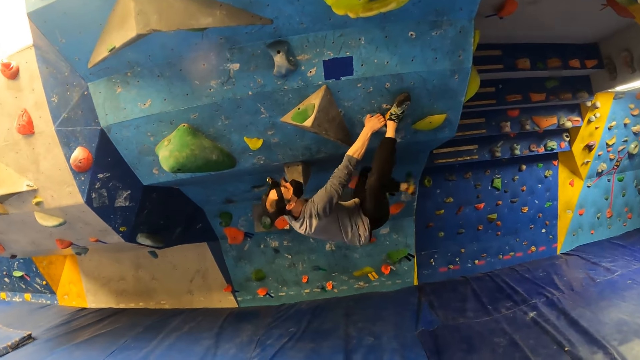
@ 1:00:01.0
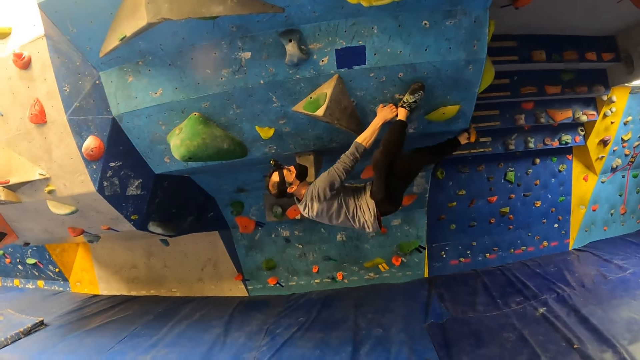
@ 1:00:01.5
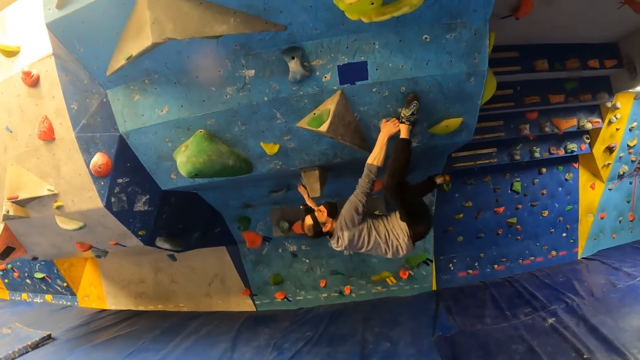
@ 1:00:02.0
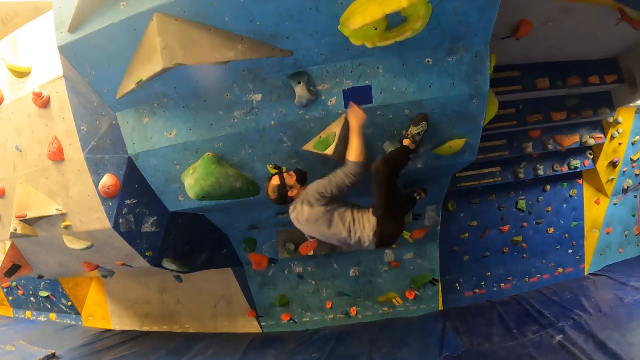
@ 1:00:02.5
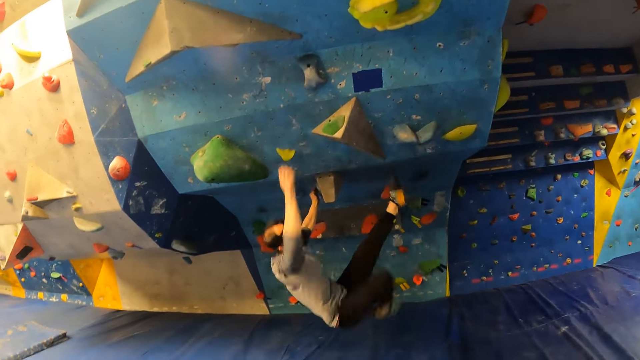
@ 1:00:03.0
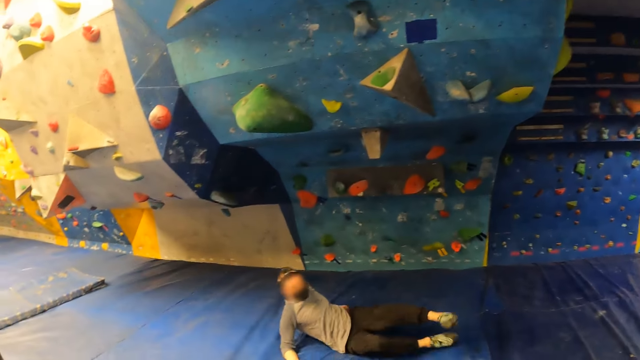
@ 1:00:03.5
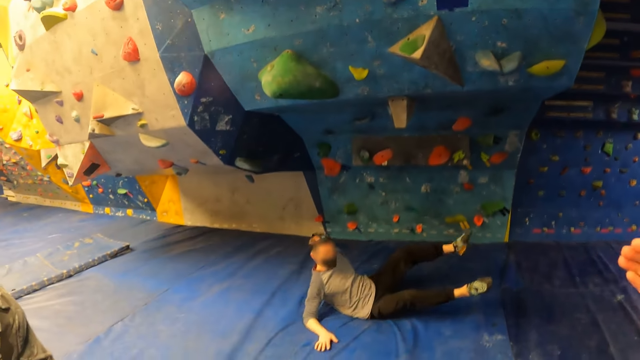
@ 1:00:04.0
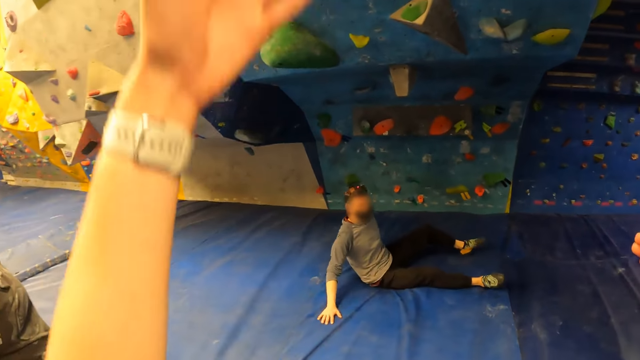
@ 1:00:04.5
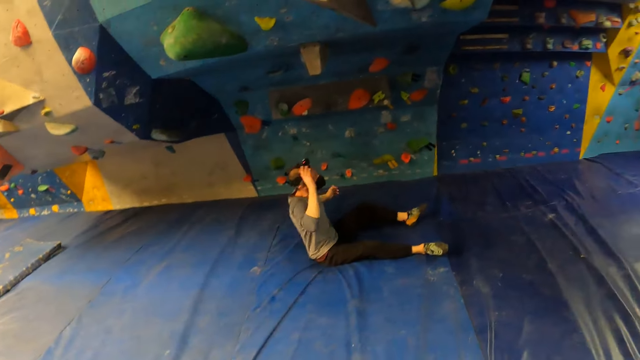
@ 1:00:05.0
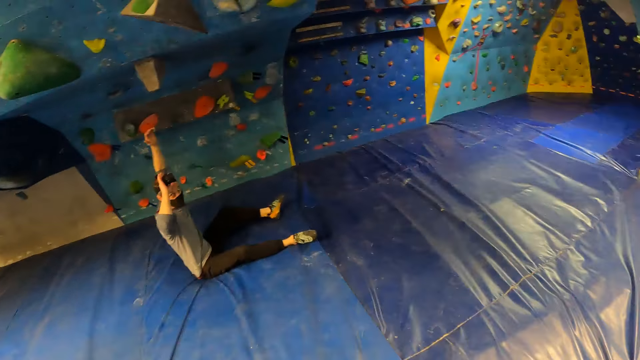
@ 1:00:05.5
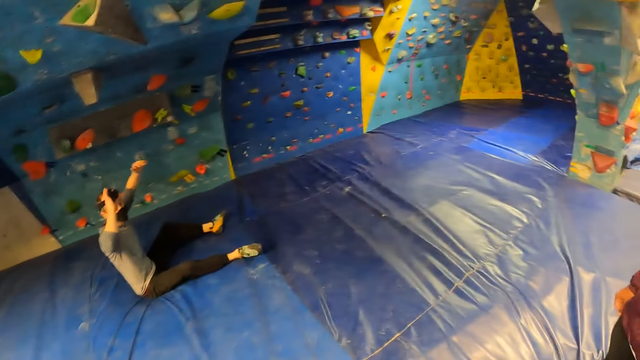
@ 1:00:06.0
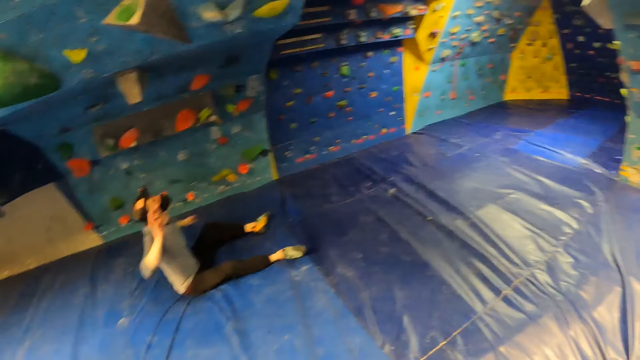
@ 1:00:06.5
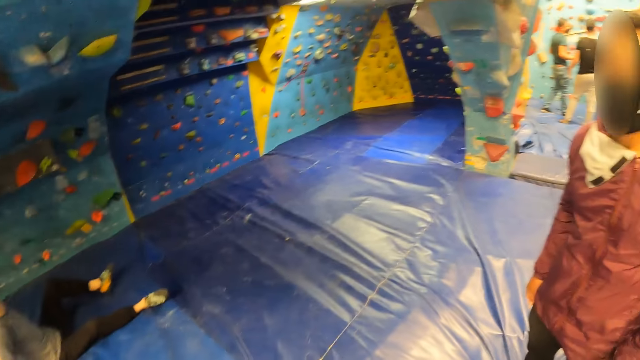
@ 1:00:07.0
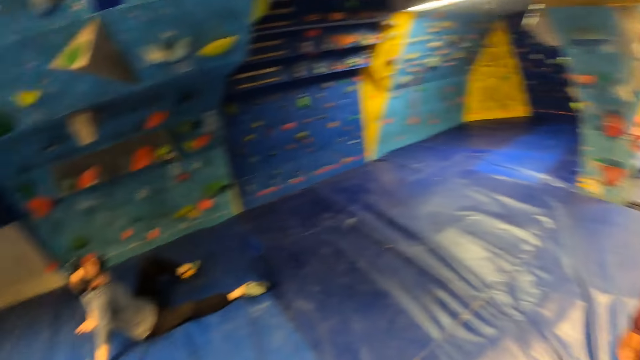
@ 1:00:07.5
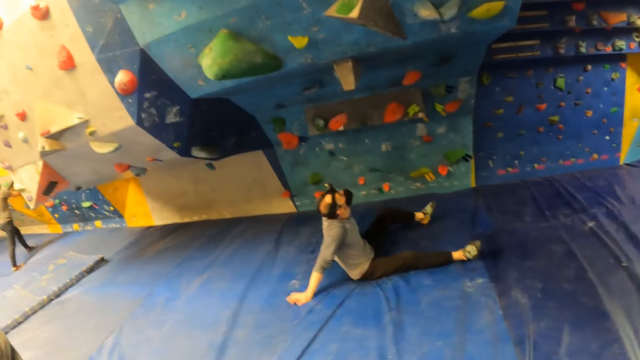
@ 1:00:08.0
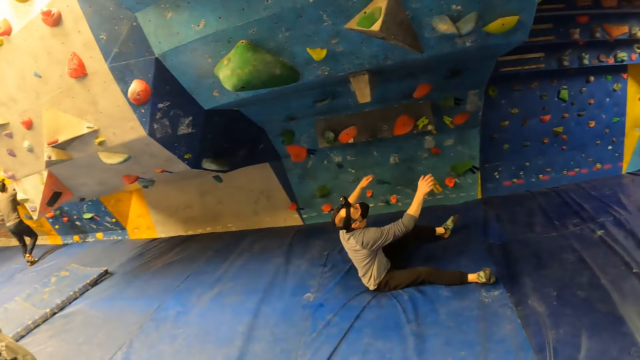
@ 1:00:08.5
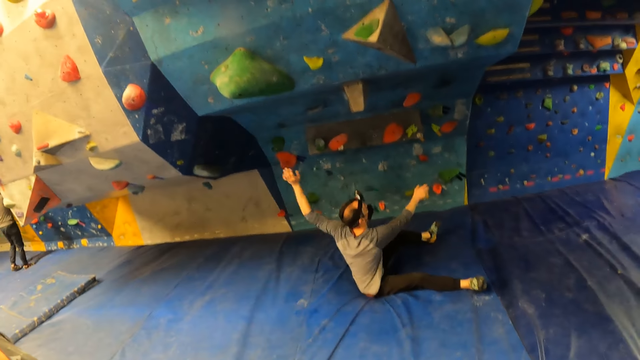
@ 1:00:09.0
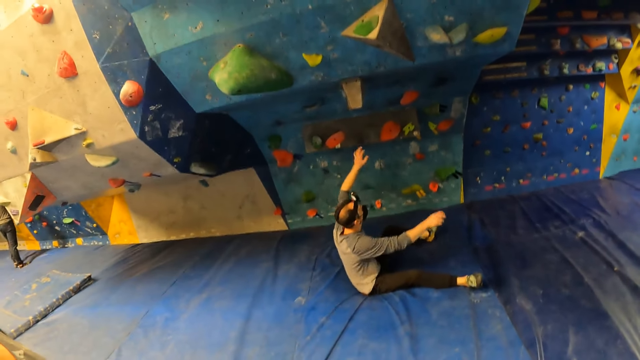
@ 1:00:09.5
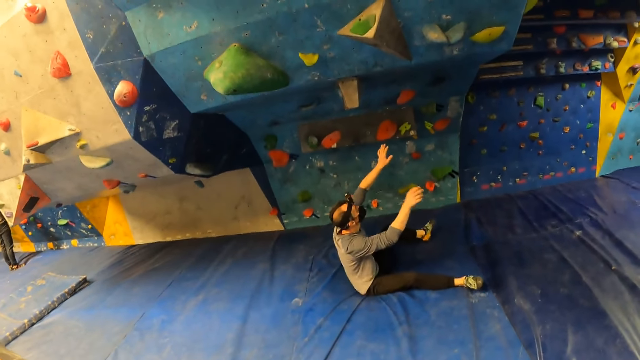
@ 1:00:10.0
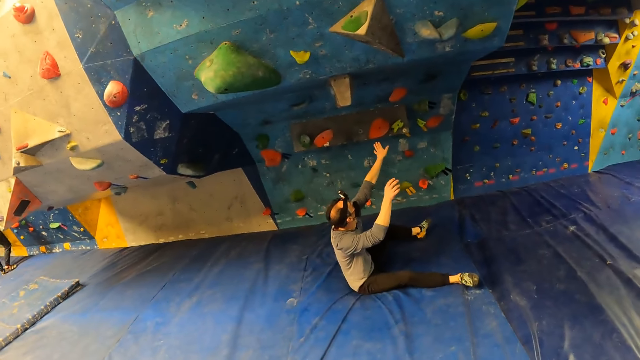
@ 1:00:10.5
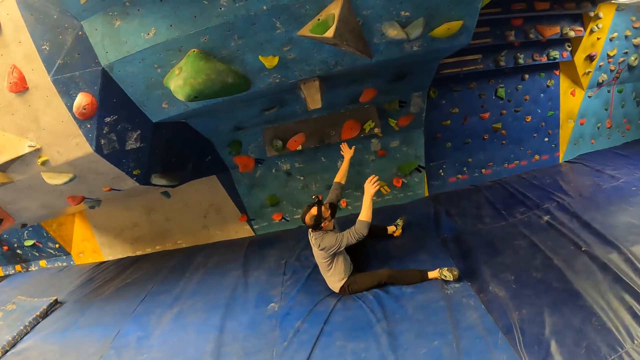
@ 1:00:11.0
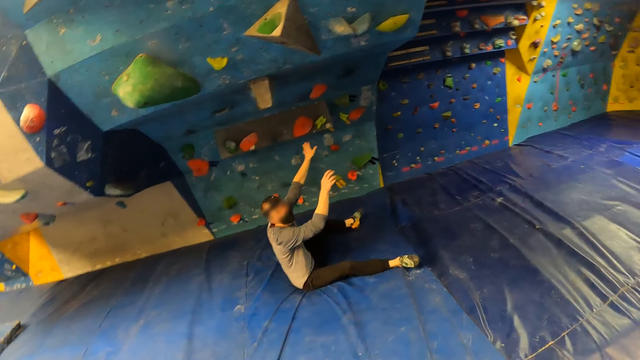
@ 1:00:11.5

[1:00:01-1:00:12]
The man falls off the bouldering wall. The camera wearer raises the hand. The man gesticulates with both hands.

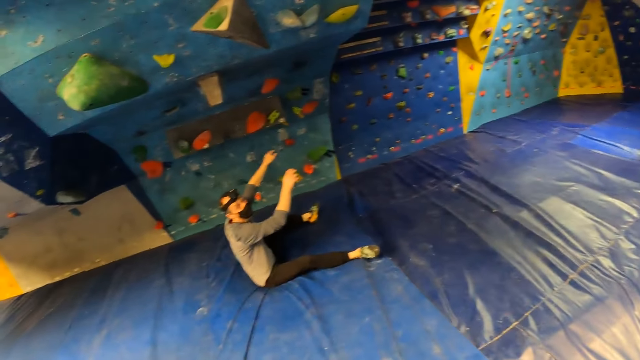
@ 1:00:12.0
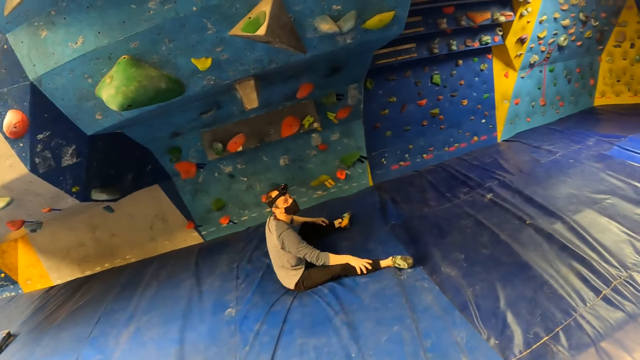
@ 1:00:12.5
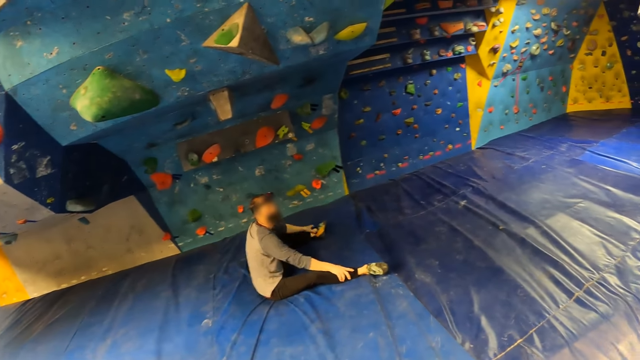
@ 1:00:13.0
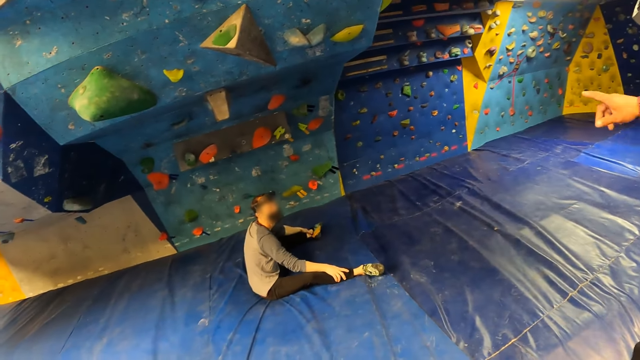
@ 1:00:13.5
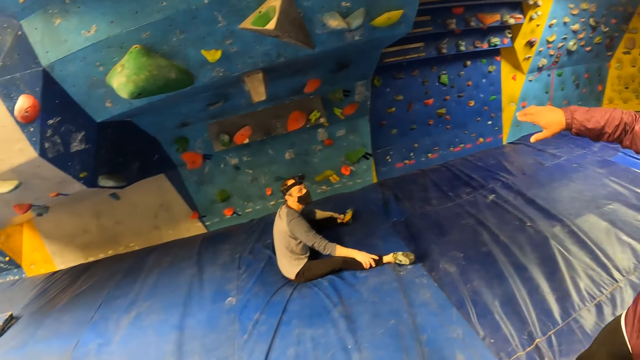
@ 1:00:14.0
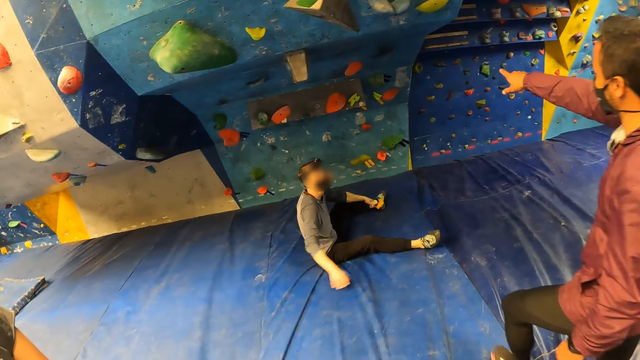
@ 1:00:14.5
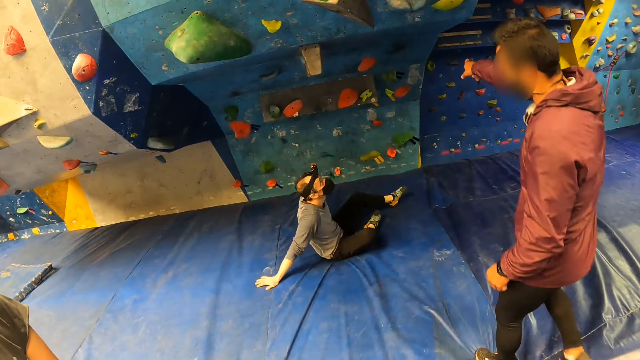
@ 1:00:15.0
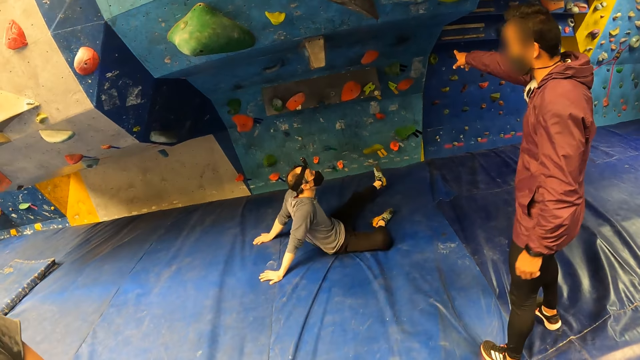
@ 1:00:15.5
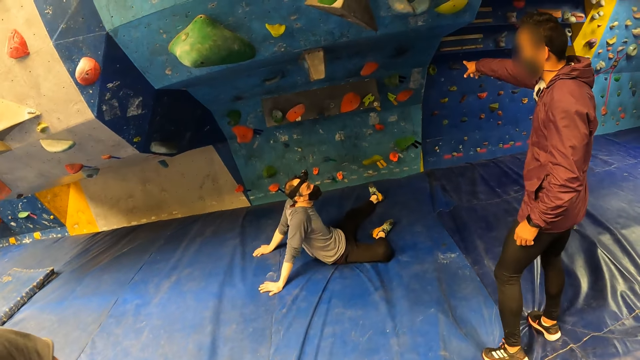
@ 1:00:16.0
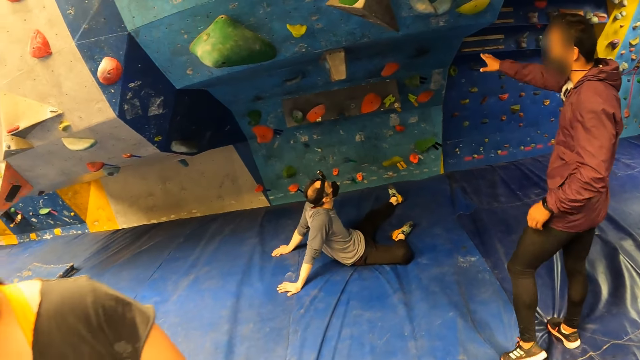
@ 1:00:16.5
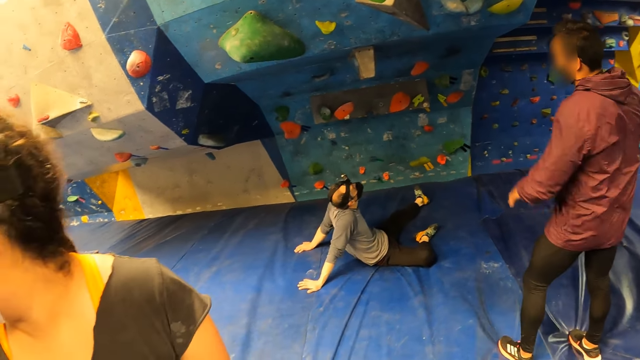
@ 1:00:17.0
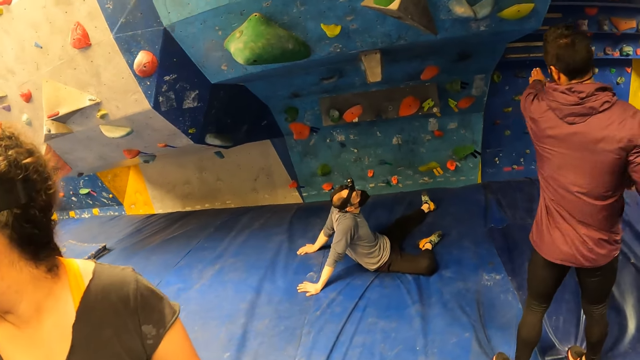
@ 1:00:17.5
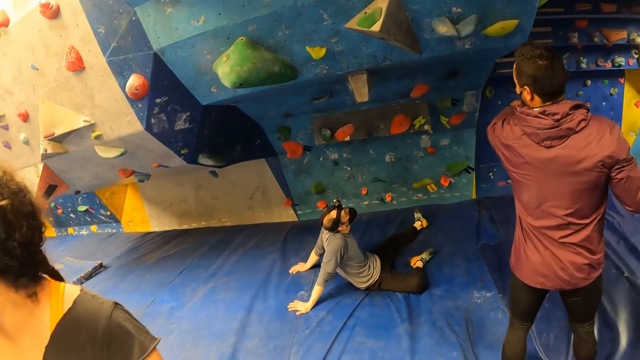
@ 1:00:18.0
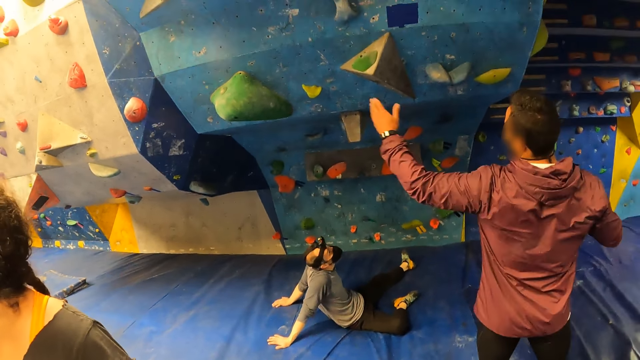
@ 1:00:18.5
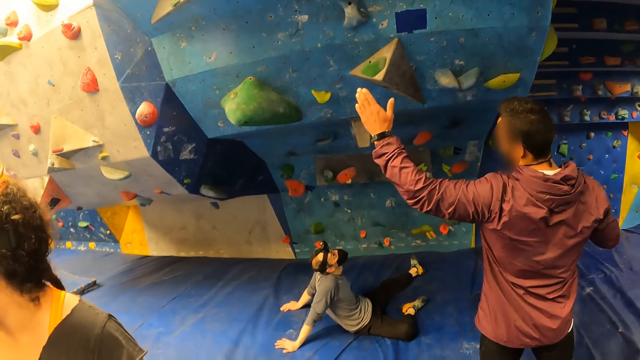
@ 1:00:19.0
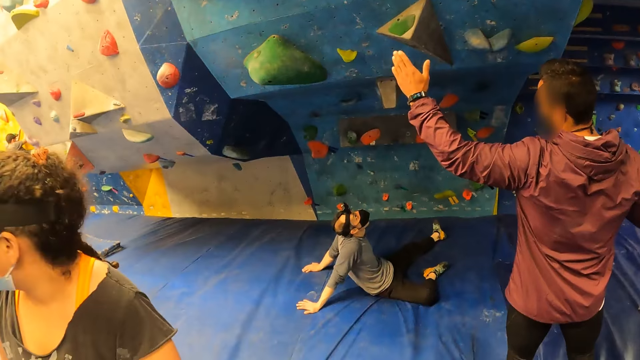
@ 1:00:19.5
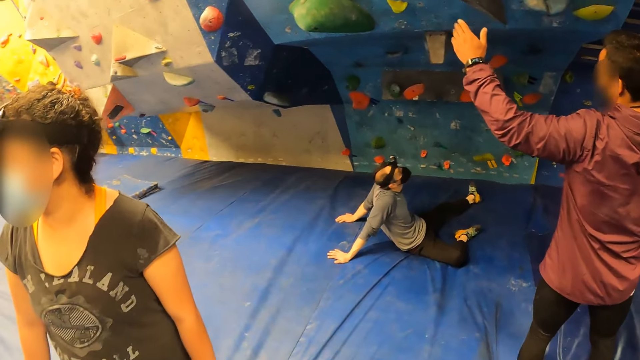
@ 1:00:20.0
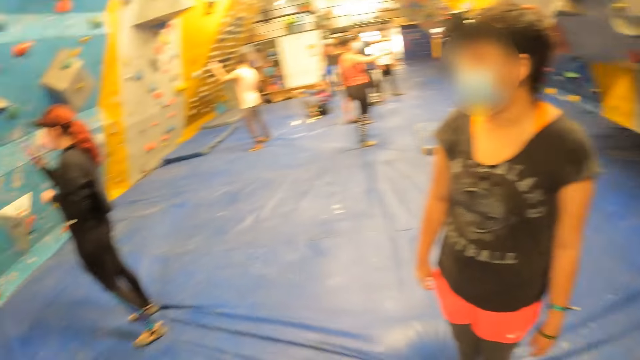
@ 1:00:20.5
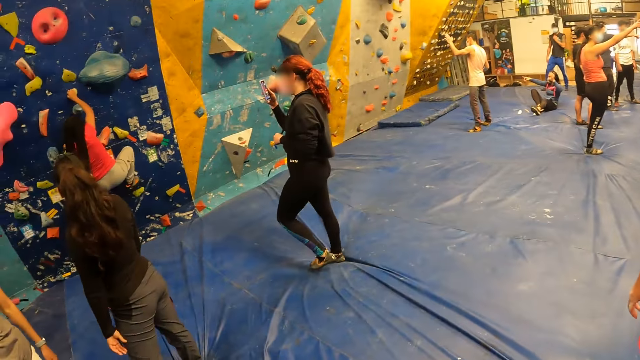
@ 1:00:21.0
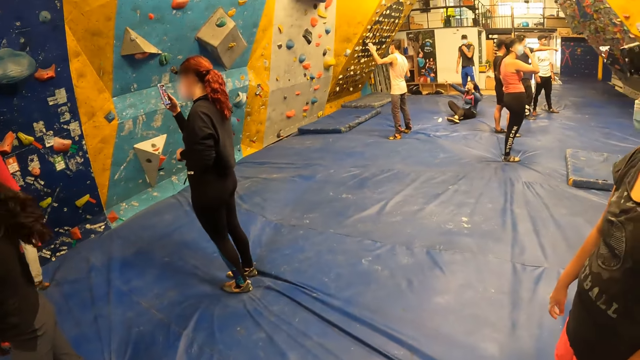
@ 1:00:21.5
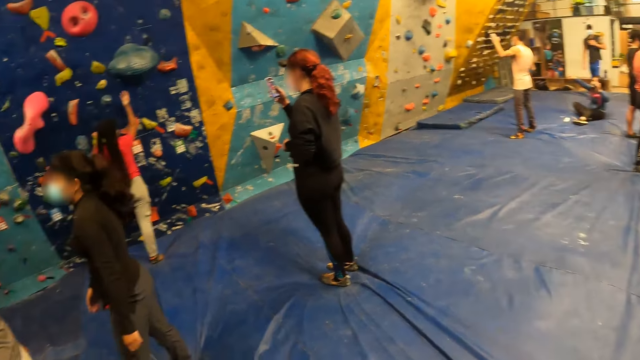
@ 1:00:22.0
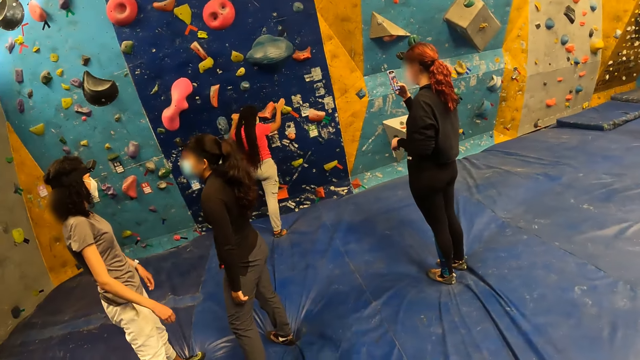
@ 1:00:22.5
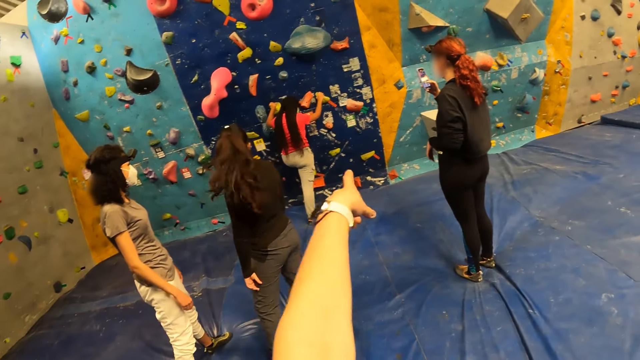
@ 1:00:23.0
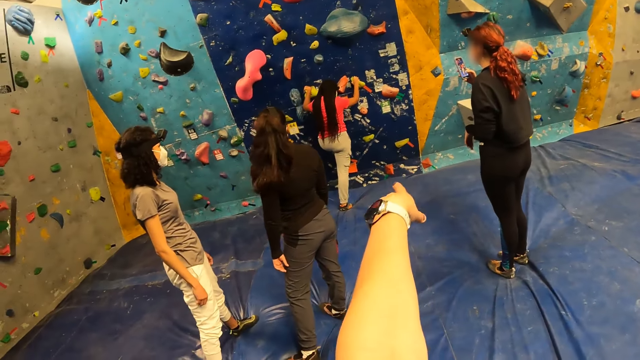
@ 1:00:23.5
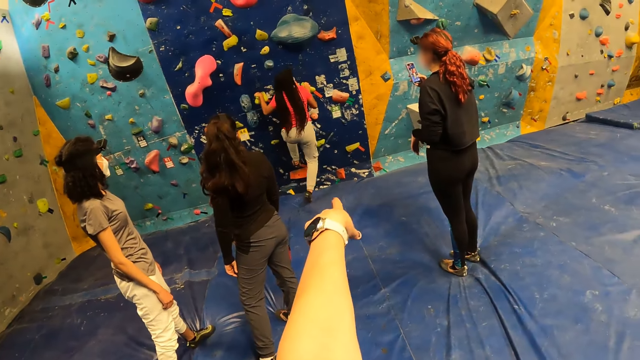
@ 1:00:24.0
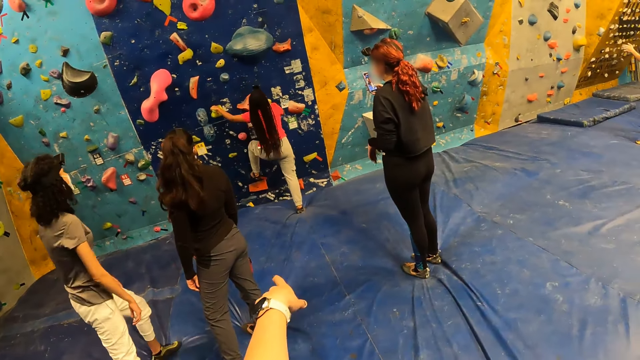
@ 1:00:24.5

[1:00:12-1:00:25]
Another man instructs the man. The camera wearer looks around. She points at a woman with her left hand.
